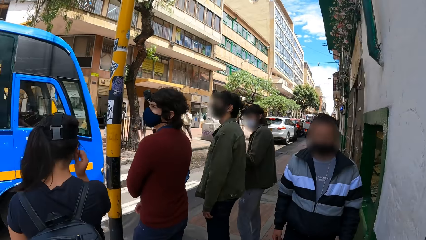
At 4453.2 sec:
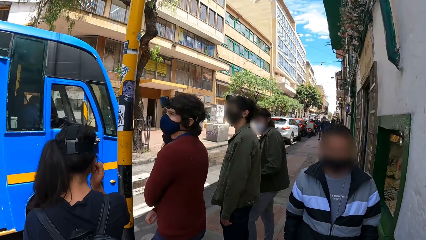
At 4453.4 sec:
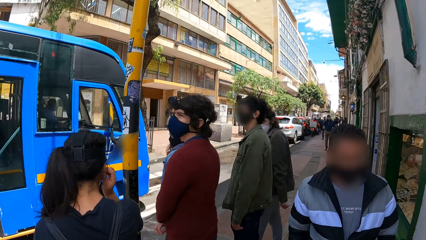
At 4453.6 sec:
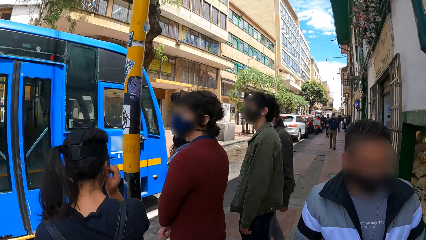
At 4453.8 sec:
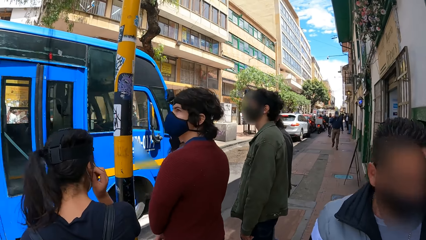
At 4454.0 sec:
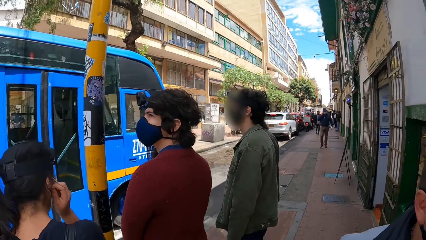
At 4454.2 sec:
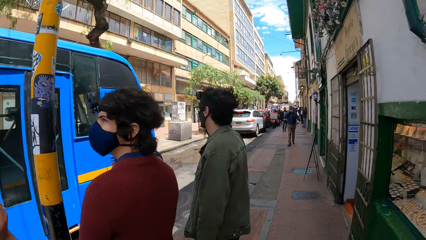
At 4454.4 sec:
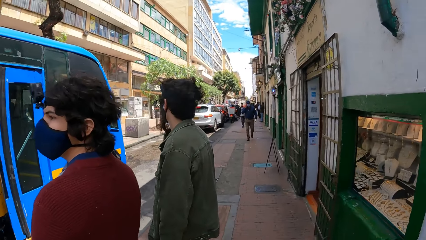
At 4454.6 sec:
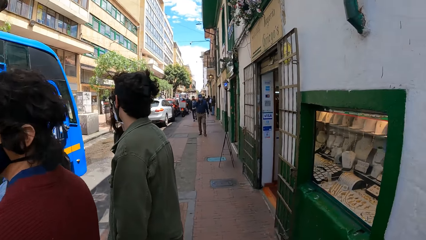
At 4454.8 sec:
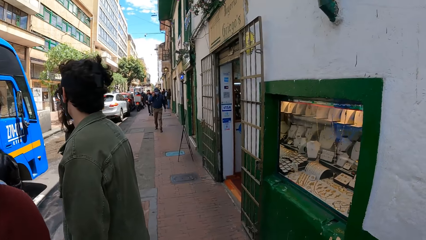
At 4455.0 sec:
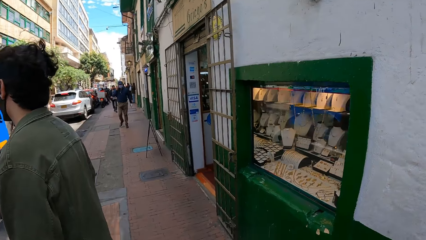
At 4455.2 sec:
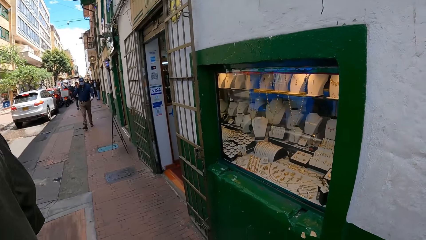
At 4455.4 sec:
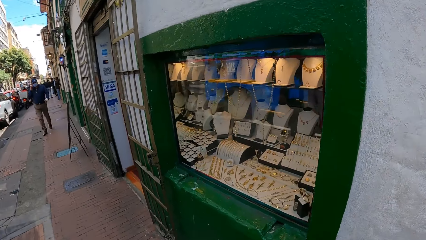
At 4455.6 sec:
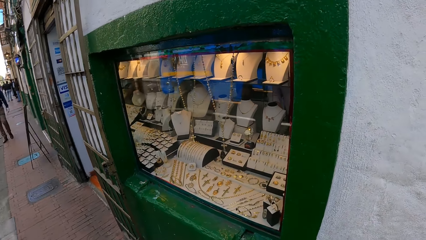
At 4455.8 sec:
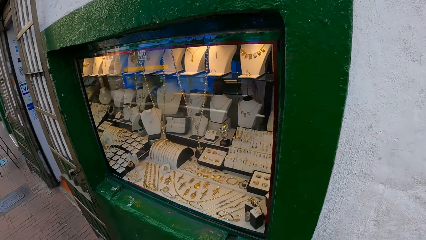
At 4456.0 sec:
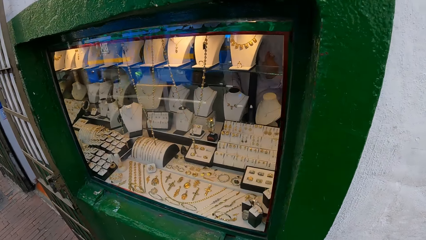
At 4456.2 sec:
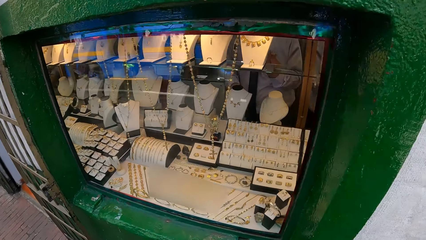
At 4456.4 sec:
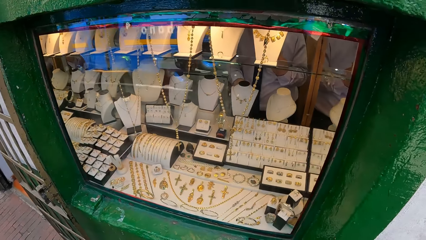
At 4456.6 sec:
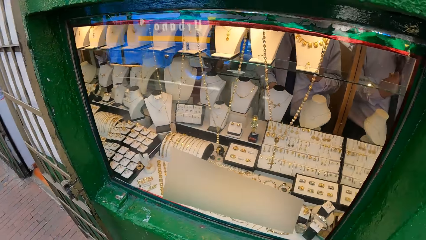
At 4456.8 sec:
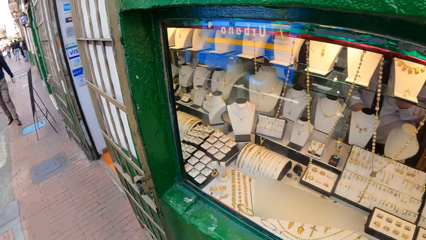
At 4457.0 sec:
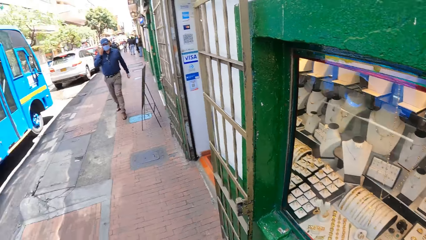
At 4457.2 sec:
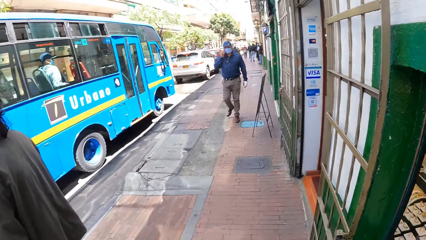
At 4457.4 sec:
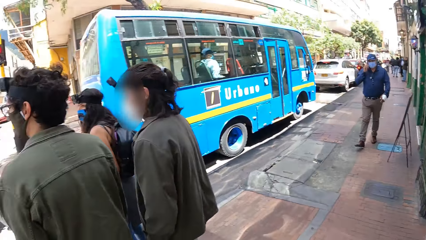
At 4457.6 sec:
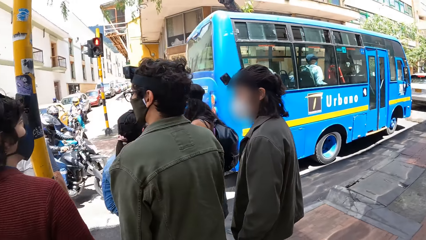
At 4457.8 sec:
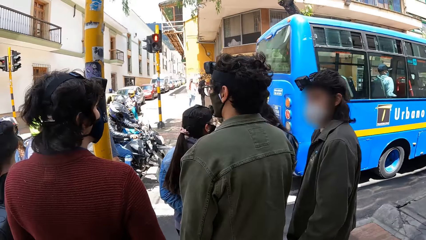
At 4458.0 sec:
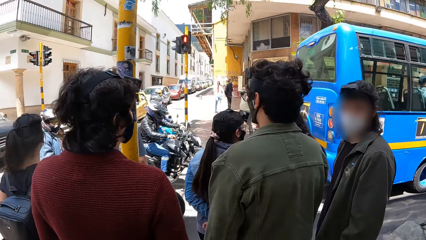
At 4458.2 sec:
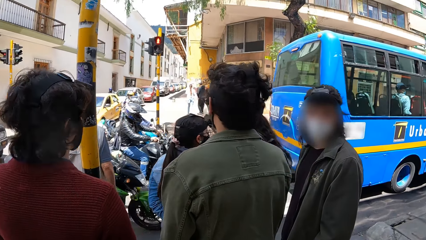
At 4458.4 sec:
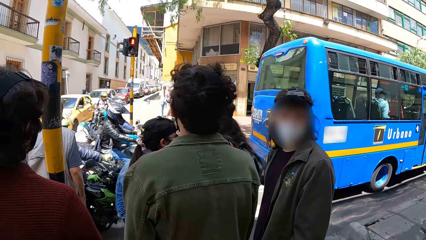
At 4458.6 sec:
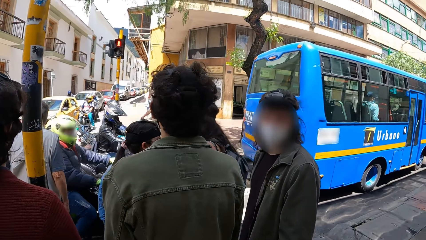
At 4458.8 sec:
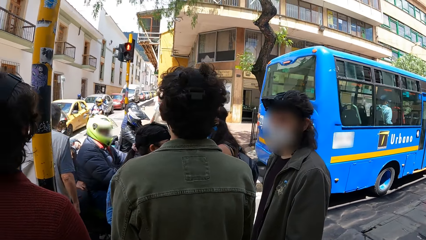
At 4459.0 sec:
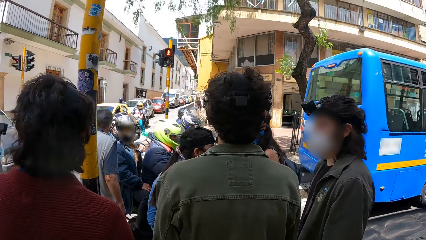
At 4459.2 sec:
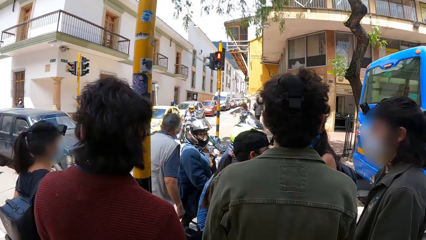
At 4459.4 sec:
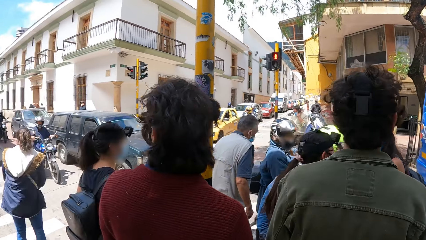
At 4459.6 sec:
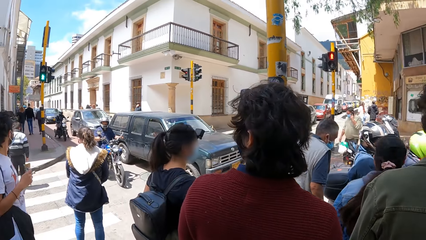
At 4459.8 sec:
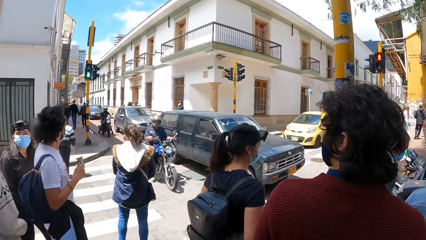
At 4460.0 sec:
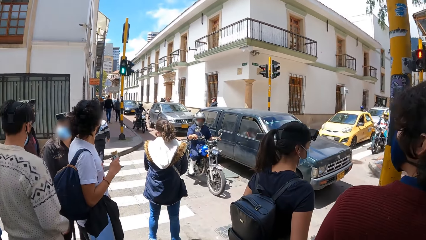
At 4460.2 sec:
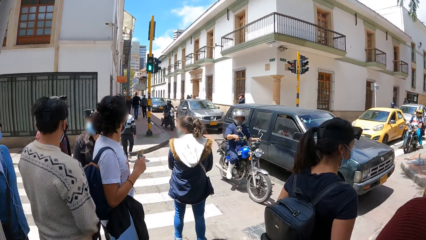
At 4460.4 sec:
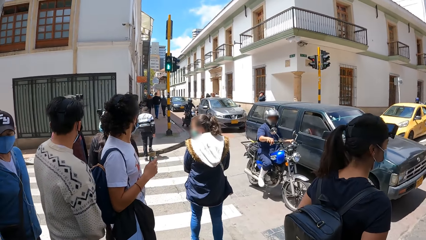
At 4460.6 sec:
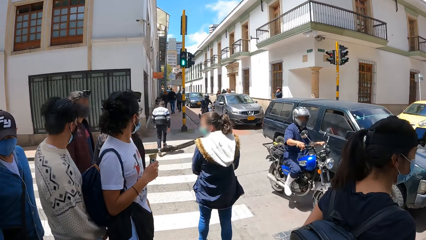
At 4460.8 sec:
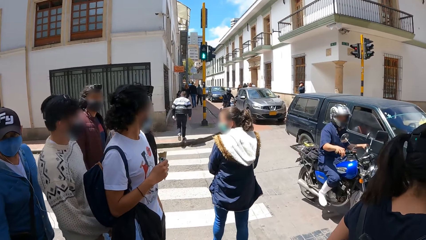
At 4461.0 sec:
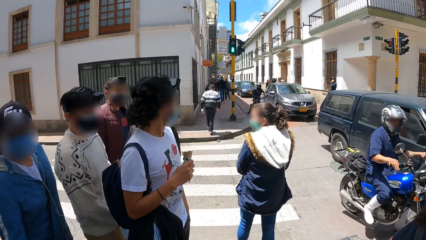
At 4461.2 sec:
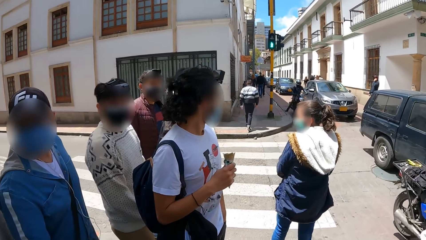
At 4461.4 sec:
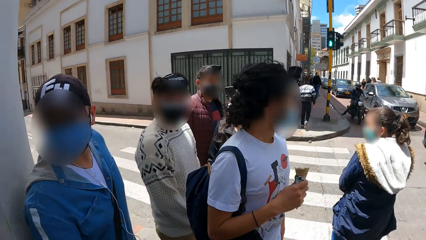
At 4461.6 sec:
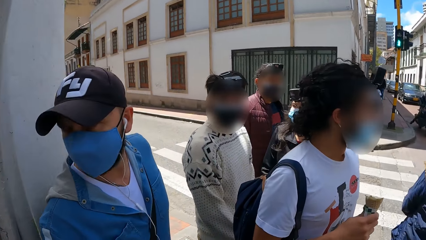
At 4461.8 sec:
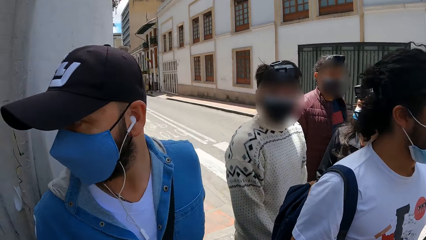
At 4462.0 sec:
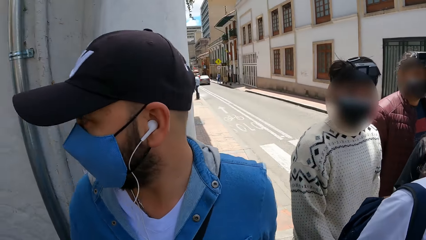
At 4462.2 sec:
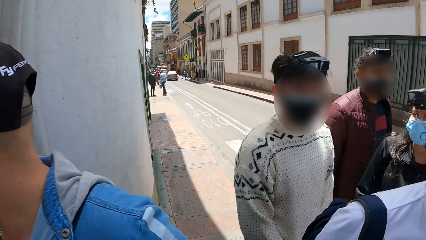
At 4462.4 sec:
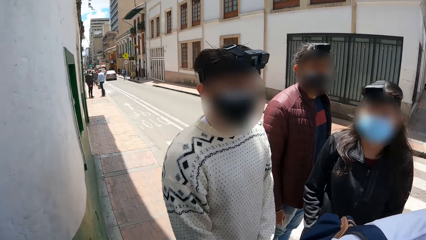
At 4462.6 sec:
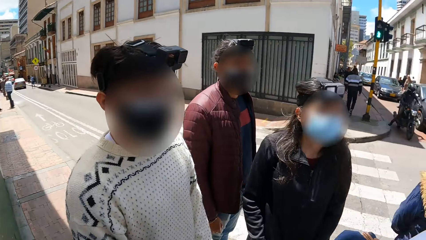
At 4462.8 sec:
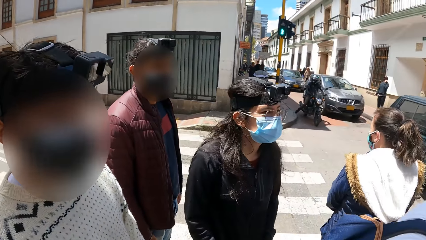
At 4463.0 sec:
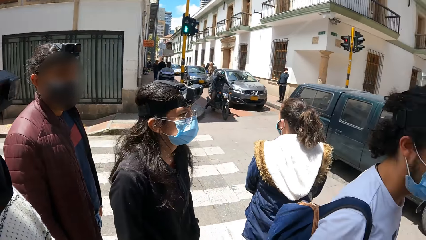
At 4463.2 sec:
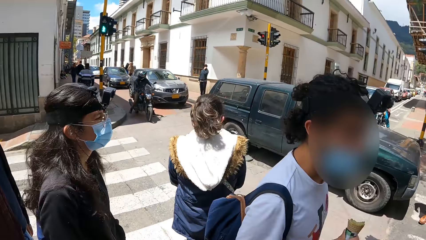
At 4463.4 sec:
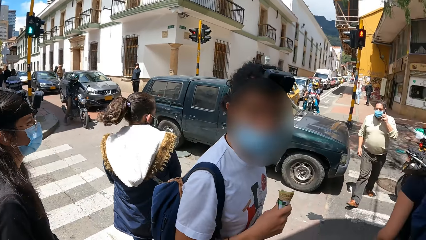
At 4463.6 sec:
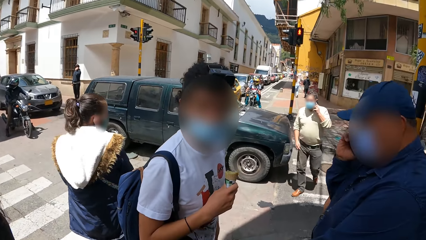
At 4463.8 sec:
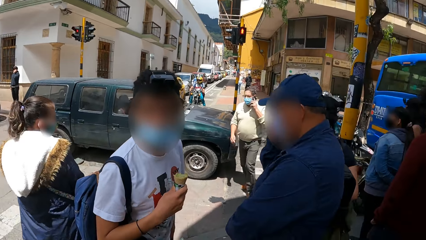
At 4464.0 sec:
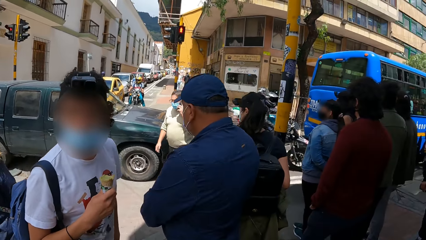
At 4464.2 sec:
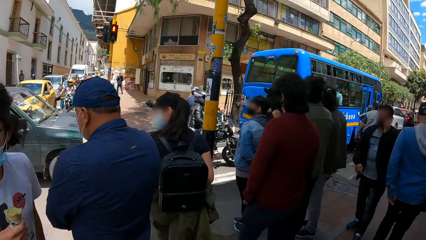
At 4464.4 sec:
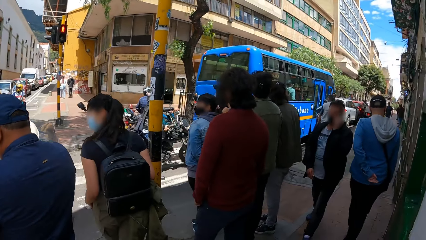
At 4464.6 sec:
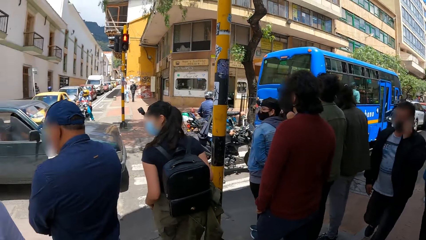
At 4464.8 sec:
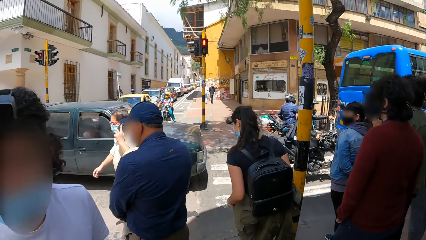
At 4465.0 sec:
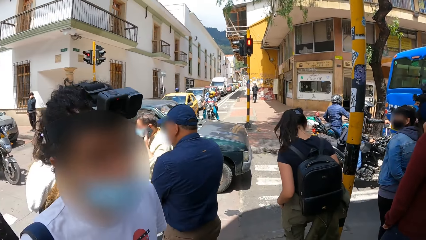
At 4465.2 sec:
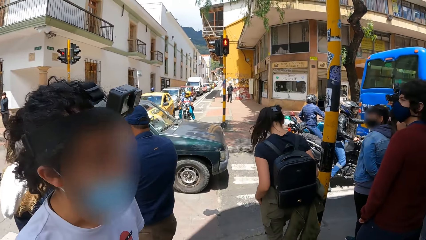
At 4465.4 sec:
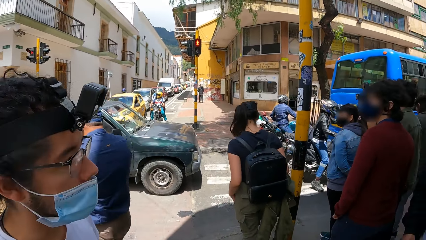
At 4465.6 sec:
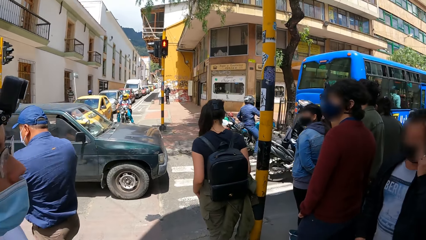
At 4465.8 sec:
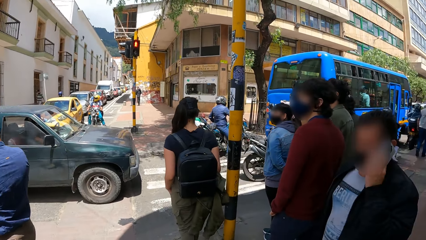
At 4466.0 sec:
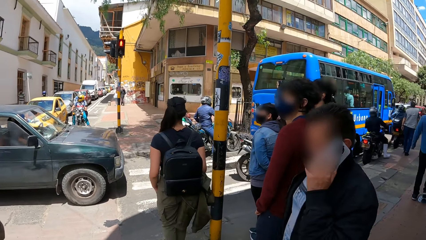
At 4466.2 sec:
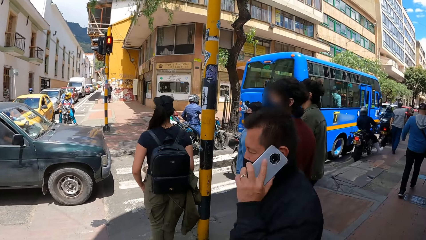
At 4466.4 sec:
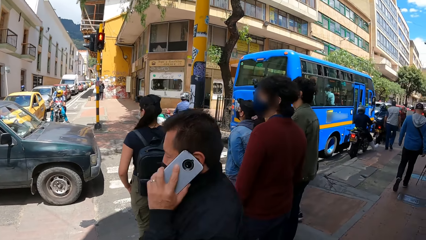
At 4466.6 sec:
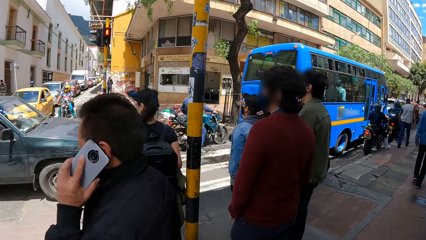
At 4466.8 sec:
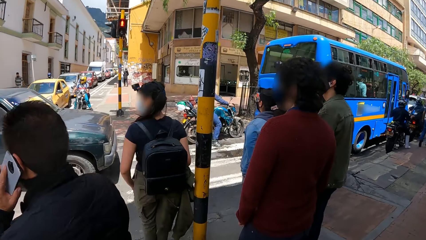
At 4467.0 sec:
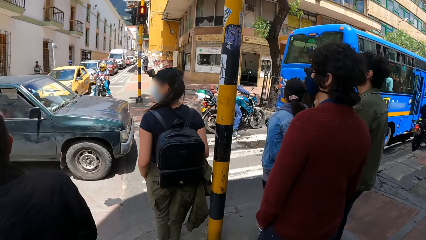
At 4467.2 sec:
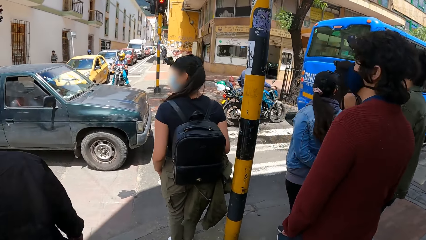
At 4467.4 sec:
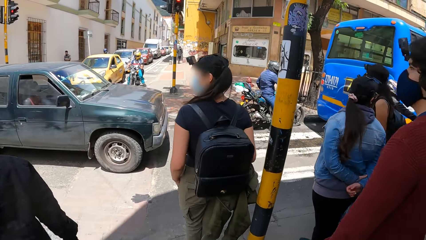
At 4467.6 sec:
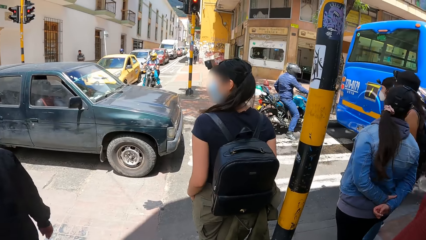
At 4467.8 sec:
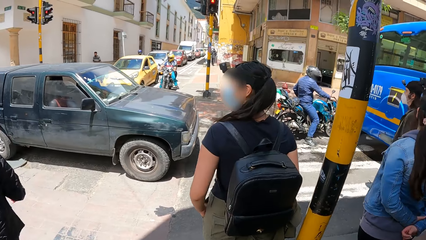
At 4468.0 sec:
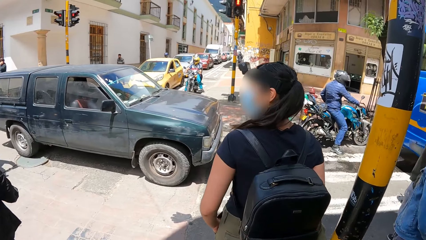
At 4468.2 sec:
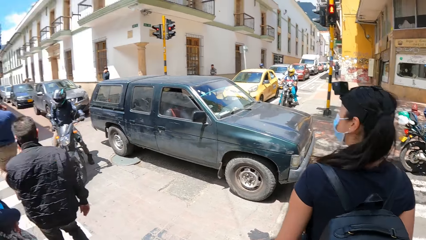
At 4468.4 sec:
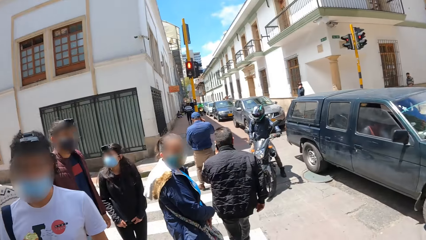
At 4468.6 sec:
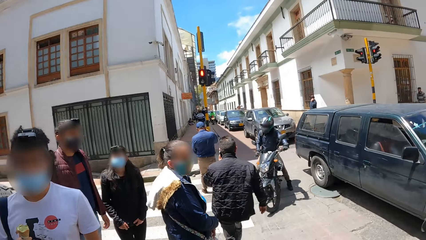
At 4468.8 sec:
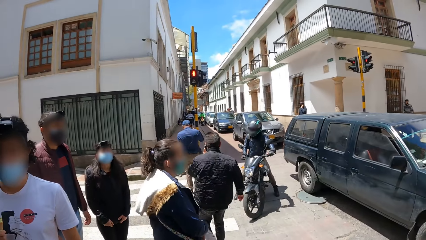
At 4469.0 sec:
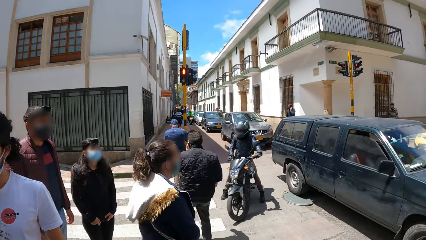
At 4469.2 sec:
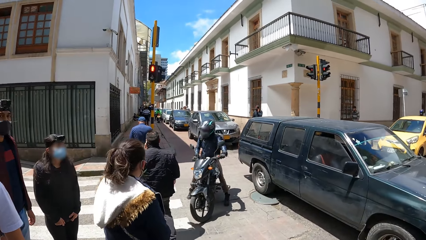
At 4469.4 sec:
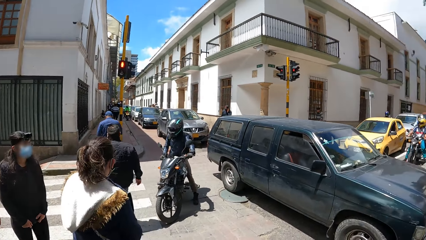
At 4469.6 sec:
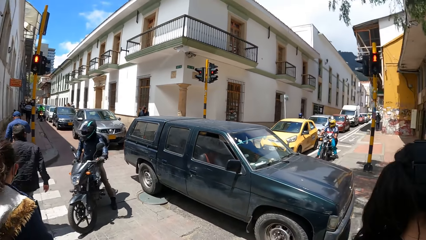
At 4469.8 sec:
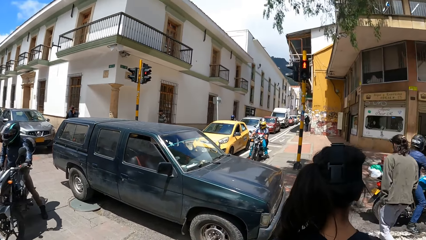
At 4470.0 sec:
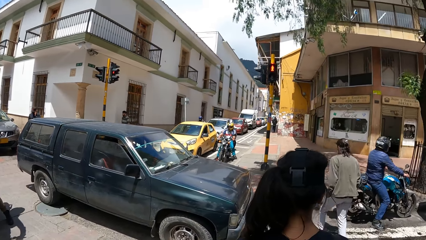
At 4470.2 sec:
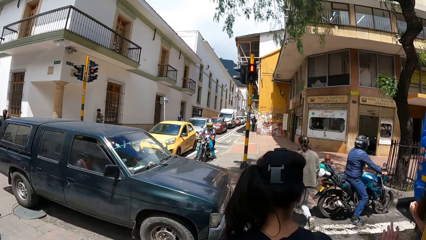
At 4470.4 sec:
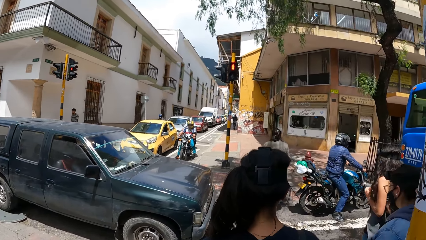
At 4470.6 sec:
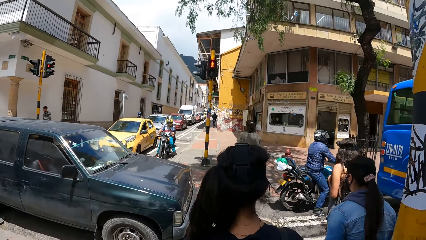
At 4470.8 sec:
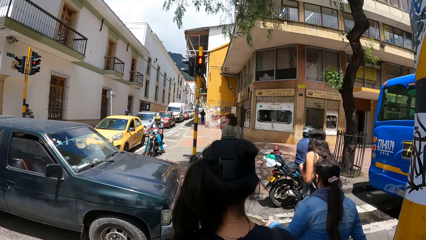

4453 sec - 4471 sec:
A blue bus drives in front of the camera wearer on the road.
